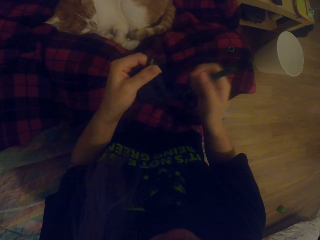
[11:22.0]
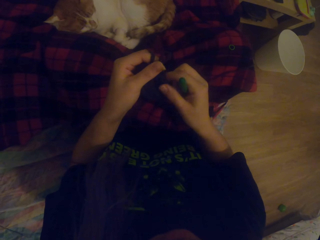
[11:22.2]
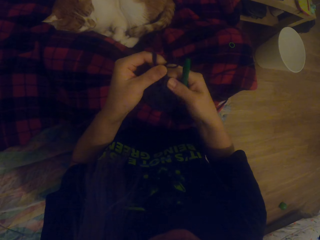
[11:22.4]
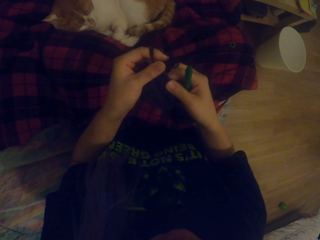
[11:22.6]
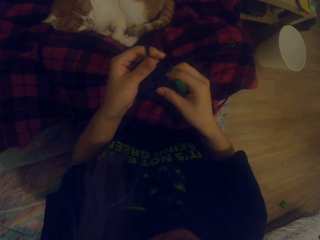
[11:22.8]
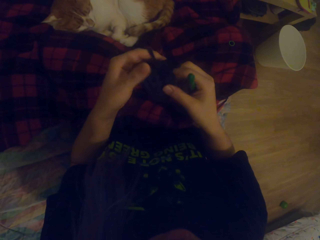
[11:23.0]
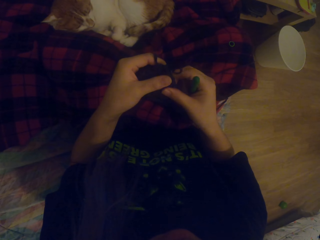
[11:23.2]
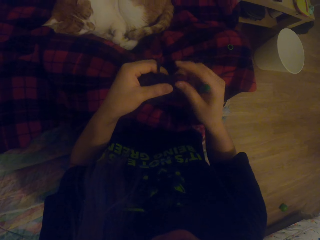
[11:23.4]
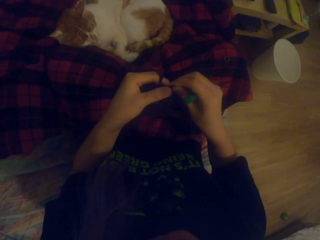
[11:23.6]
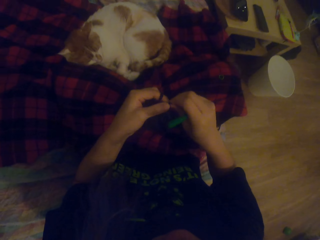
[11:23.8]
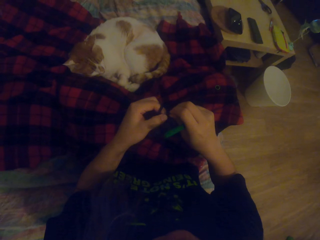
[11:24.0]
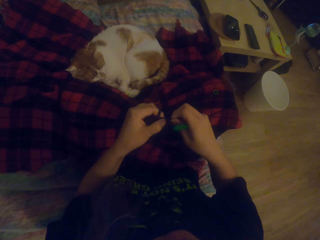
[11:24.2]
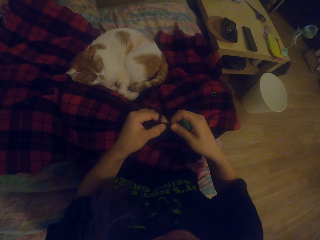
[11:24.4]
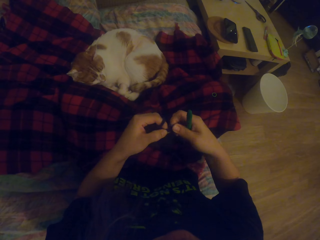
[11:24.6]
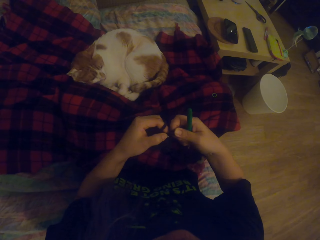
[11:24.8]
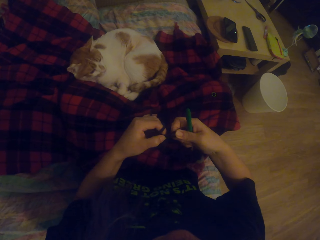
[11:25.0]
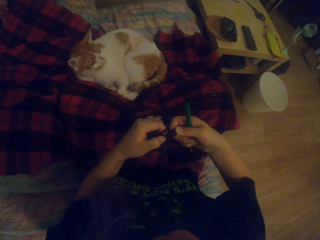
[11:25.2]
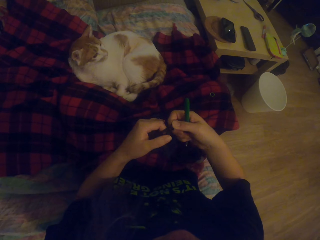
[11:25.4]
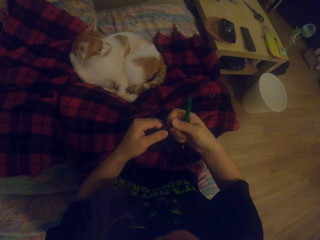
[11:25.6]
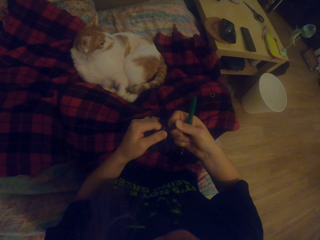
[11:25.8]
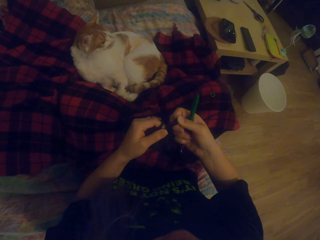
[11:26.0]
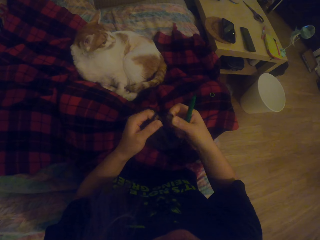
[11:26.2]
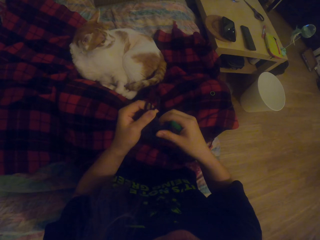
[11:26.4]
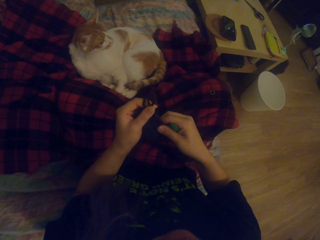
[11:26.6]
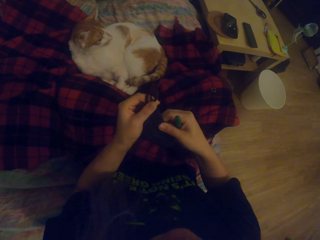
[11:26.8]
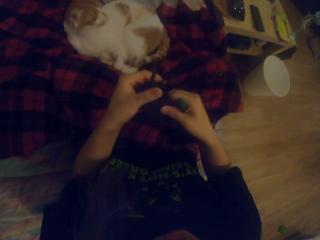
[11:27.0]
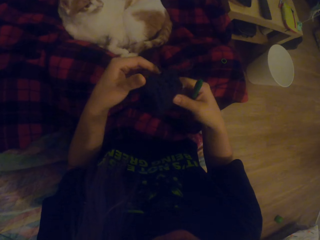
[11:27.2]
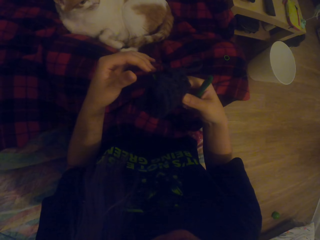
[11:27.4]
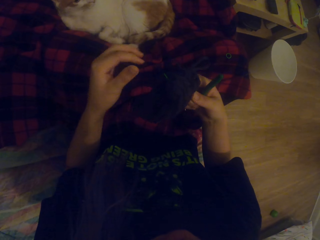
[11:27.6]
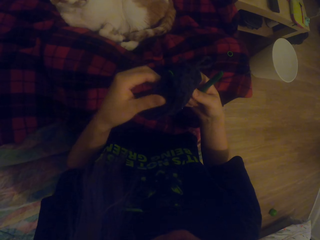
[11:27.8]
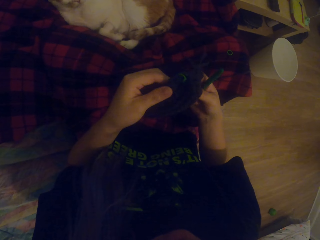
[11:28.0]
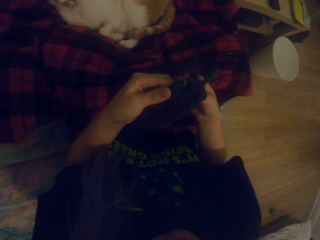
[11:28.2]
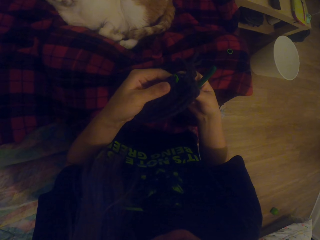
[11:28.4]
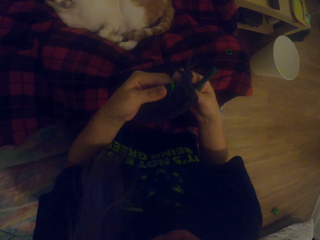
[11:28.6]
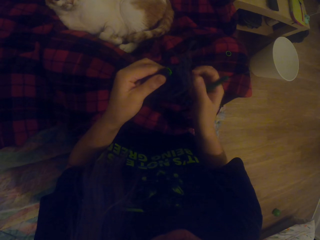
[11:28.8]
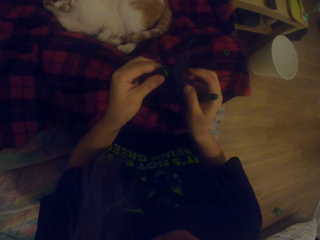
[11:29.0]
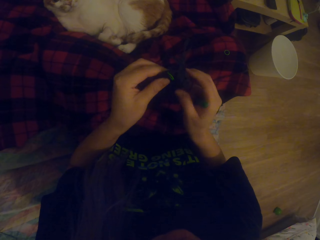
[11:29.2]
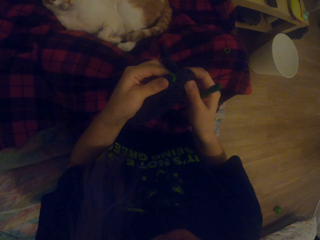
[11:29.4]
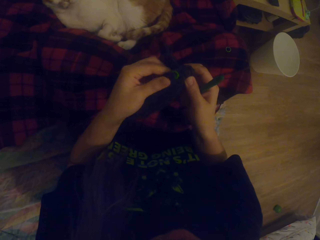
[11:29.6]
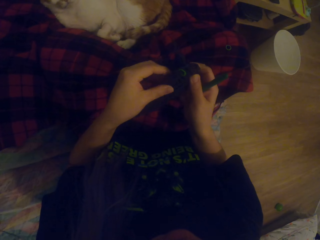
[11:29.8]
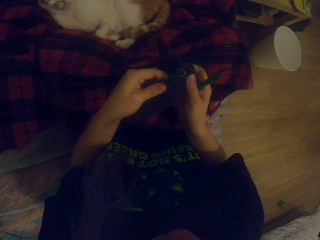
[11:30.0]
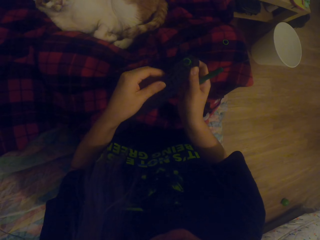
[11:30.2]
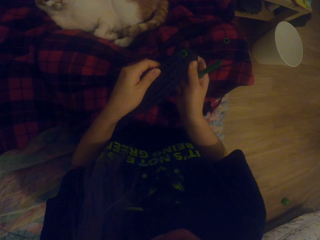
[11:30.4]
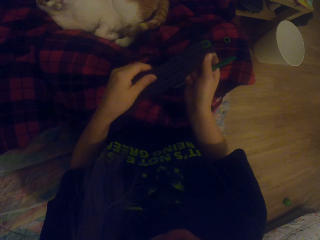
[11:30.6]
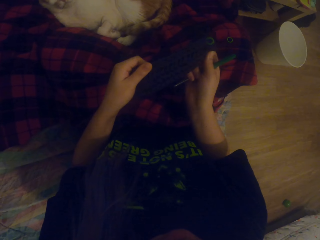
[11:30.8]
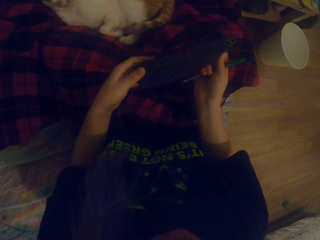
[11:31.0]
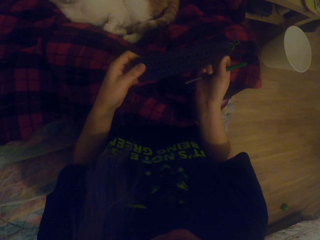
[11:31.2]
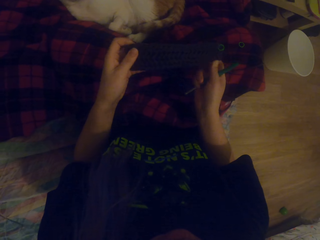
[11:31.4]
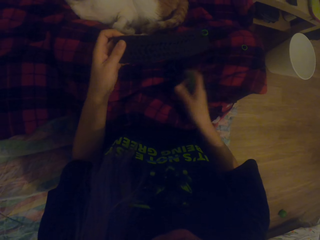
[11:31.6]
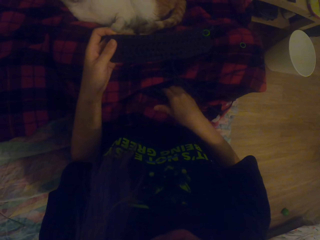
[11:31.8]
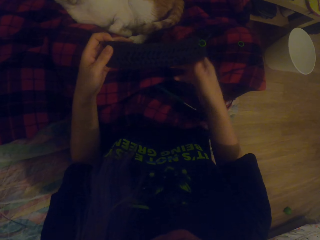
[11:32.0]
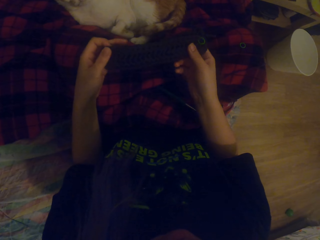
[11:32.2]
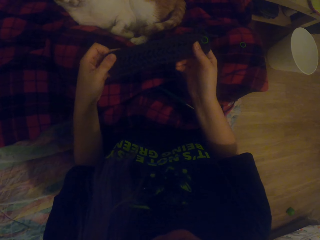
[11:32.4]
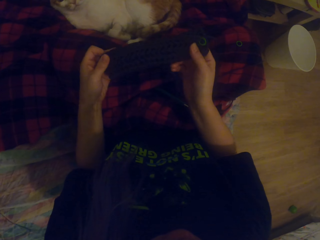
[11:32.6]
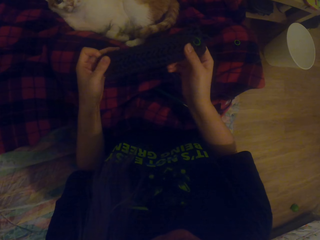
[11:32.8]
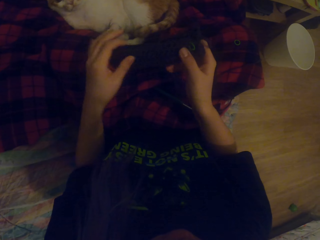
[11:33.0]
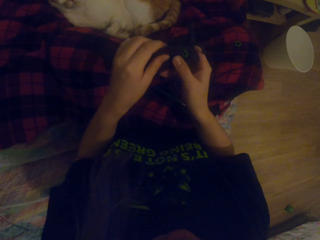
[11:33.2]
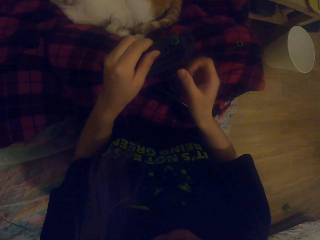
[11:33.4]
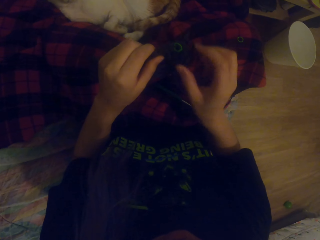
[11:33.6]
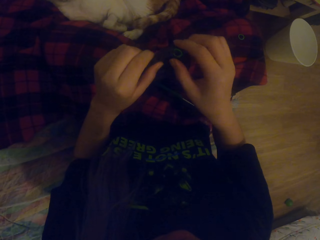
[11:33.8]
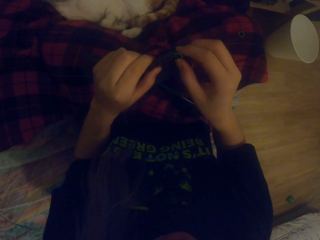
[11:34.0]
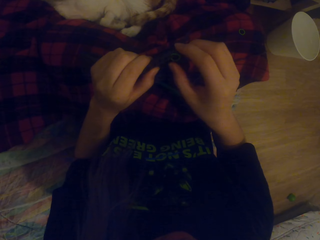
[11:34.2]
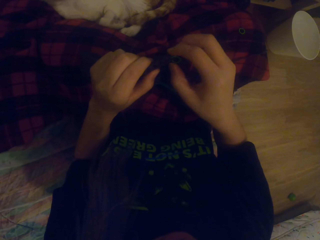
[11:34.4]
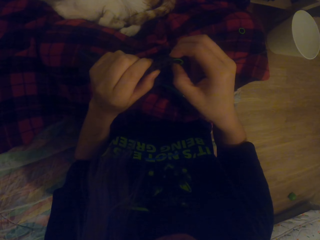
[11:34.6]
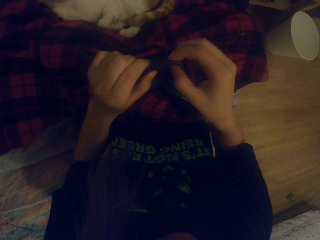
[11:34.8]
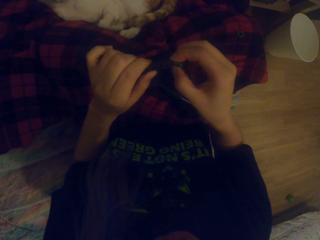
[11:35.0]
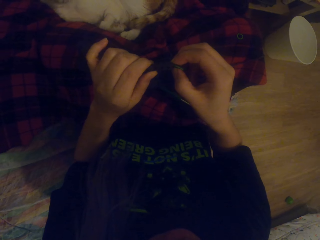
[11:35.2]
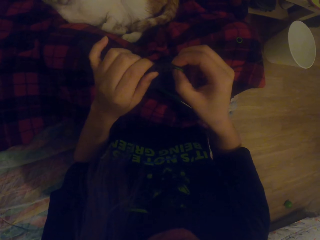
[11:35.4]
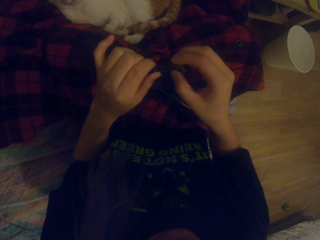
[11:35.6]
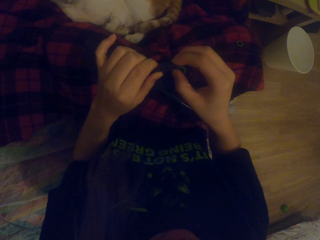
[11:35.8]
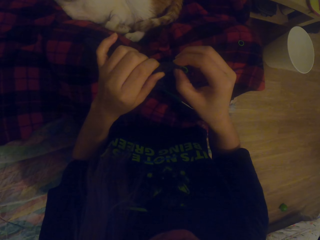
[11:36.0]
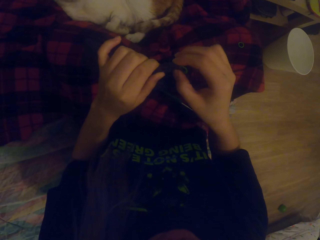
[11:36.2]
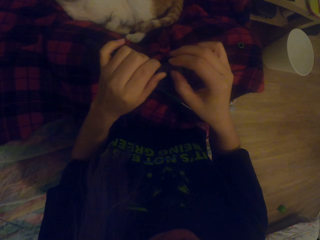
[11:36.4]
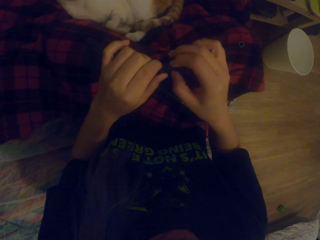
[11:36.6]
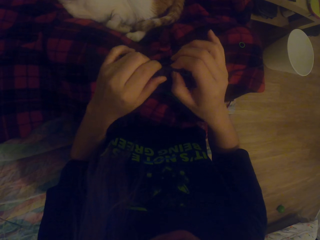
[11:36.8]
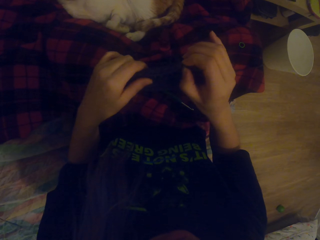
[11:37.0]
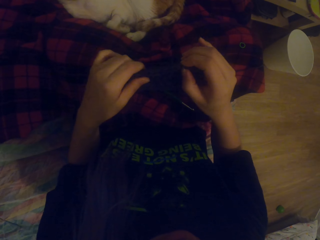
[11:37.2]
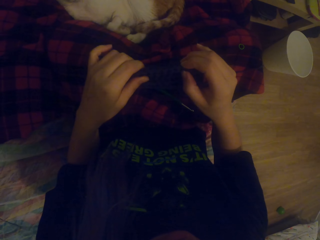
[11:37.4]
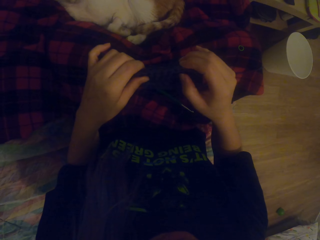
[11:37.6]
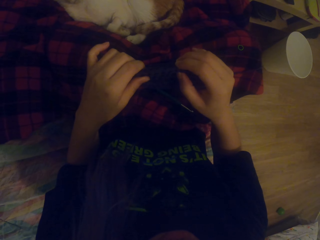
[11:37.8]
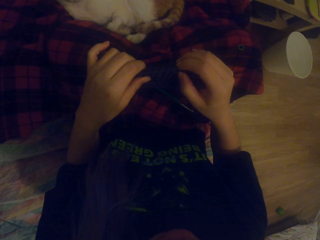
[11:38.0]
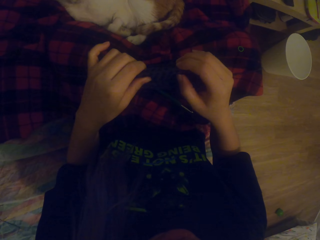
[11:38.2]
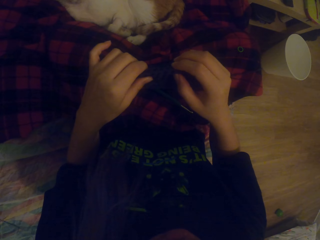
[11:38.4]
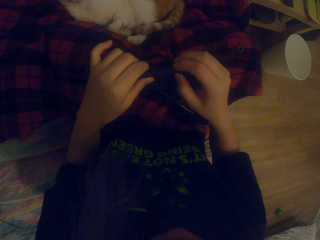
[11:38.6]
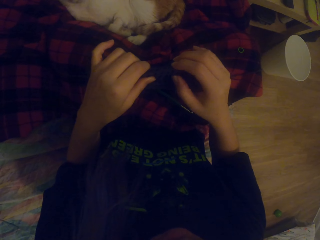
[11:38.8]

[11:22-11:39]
The camera wearer adjusts the bag. They put the crochet down. They adjust the bag.
